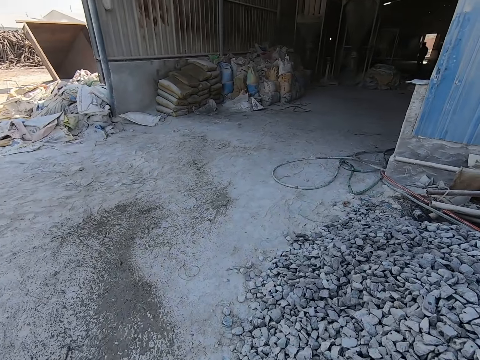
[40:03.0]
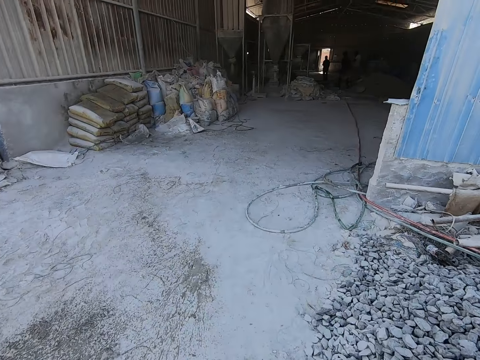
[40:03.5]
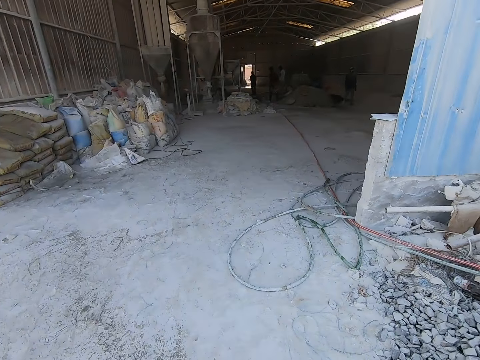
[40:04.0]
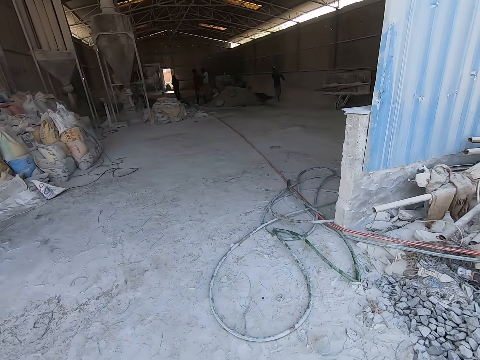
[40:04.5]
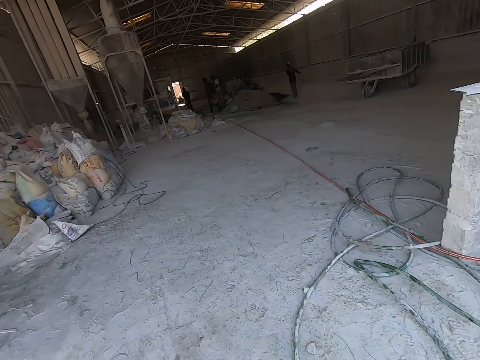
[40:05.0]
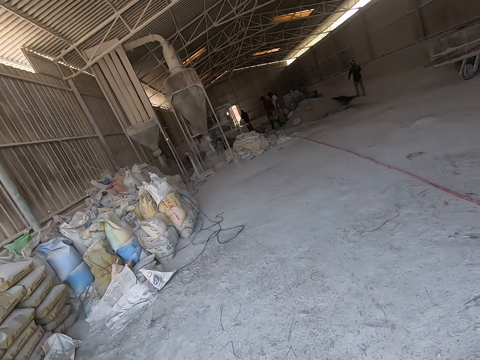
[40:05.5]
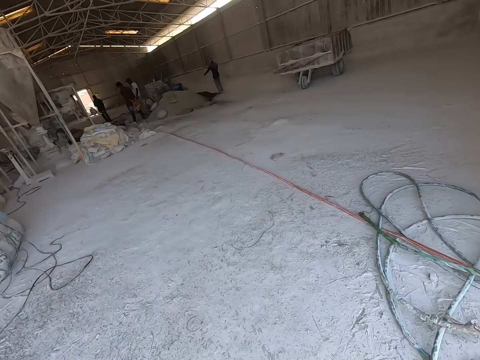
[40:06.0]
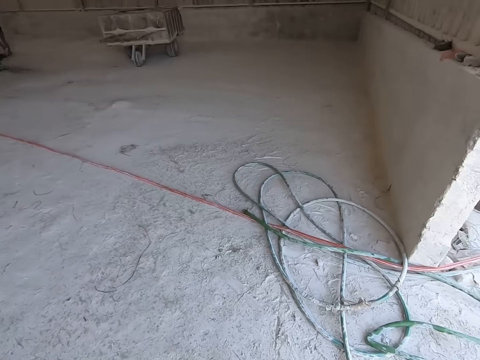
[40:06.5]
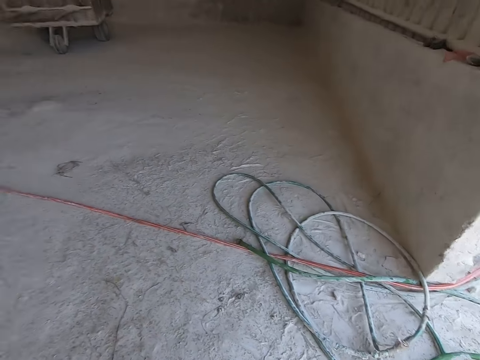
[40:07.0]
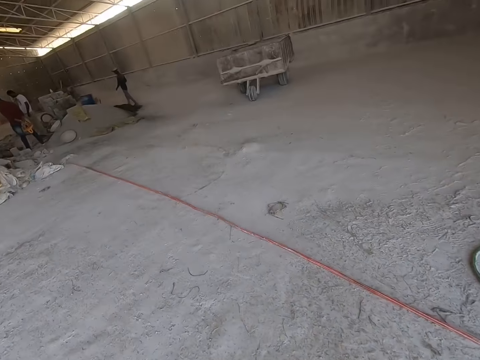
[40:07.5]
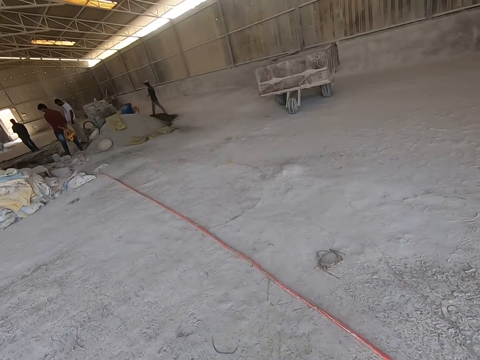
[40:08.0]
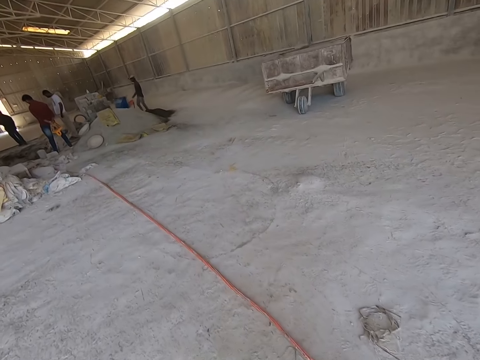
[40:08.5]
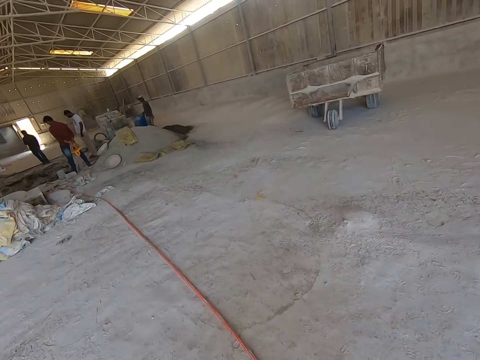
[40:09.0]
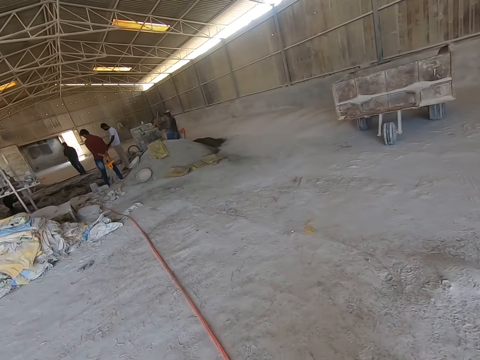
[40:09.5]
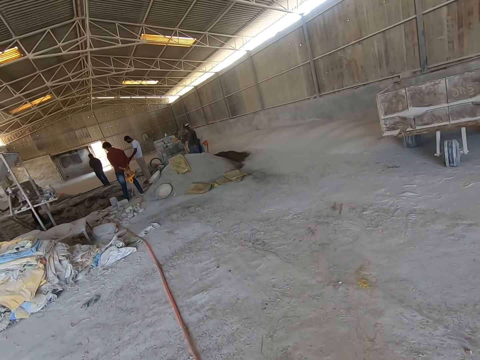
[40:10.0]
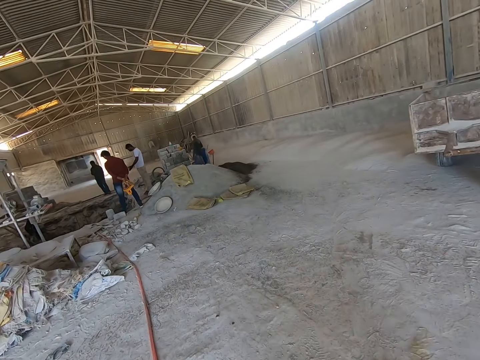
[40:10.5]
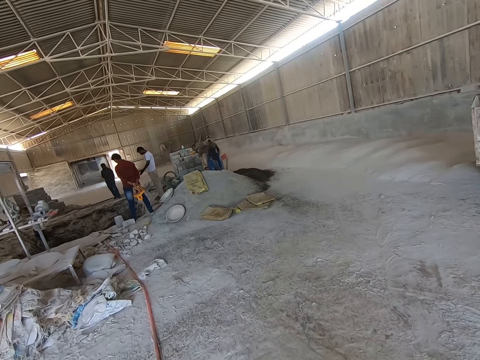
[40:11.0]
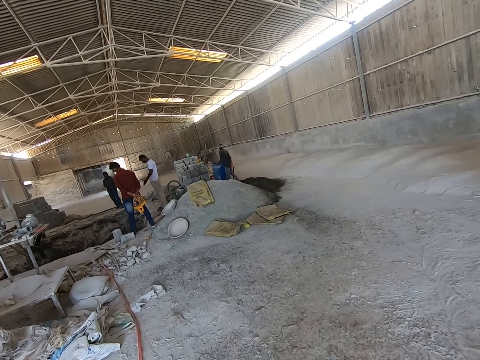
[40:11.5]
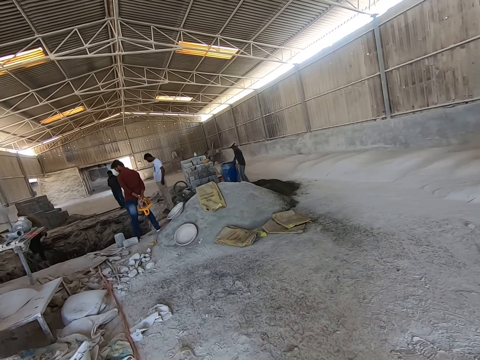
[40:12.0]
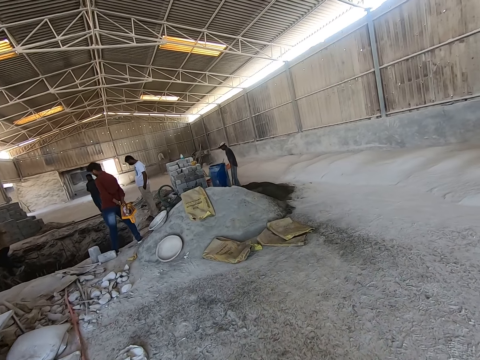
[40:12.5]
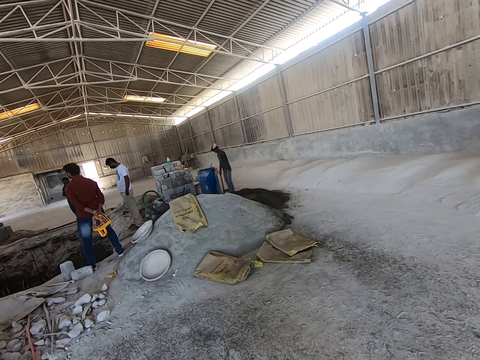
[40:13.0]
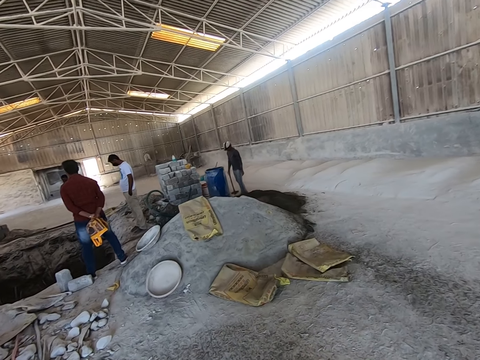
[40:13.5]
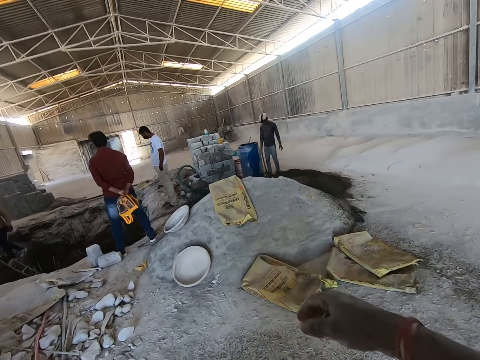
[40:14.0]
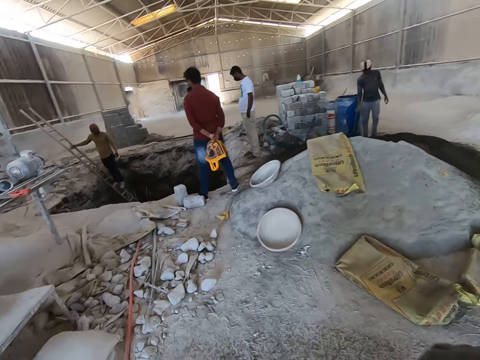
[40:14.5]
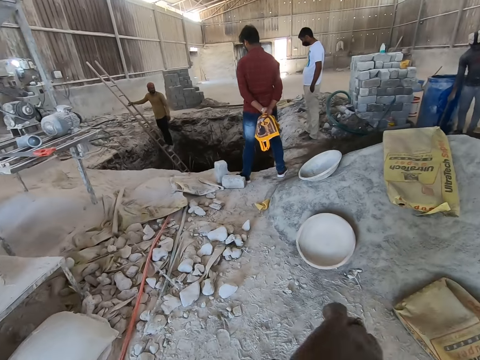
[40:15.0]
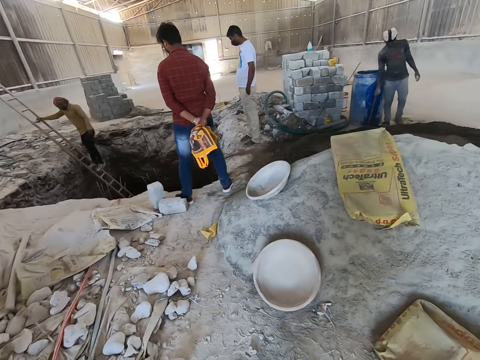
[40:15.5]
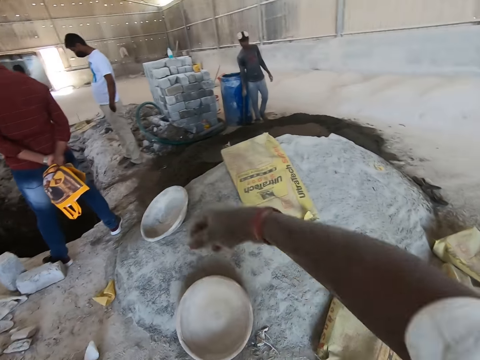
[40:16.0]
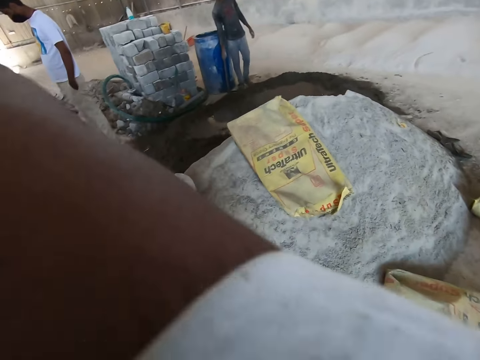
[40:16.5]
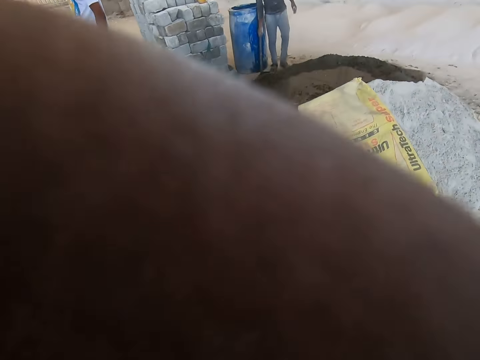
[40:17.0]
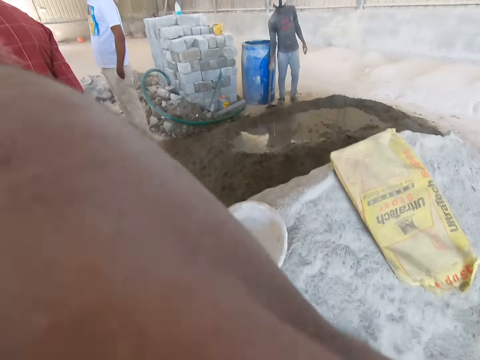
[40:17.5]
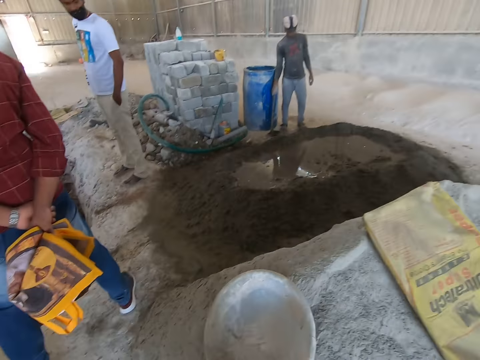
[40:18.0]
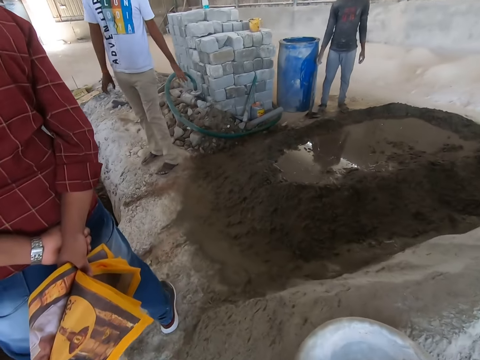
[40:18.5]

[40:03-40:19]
The camera wearer walks into the construction site. He wipes his face with both hands. He scratches his hands on his head.

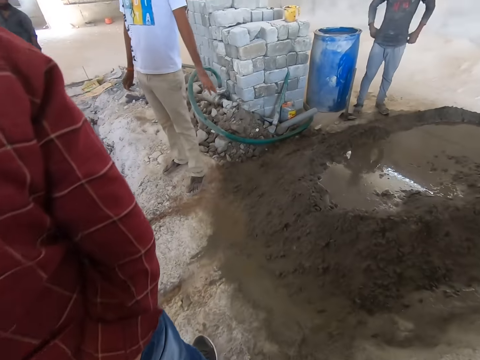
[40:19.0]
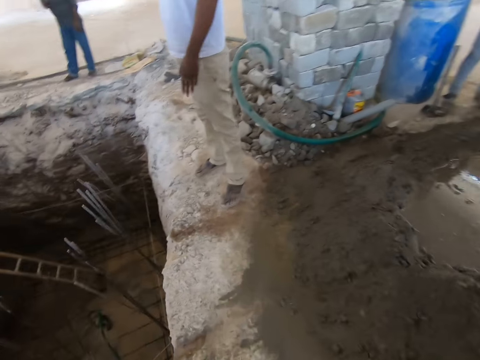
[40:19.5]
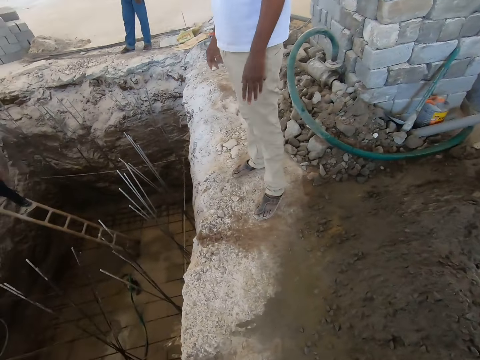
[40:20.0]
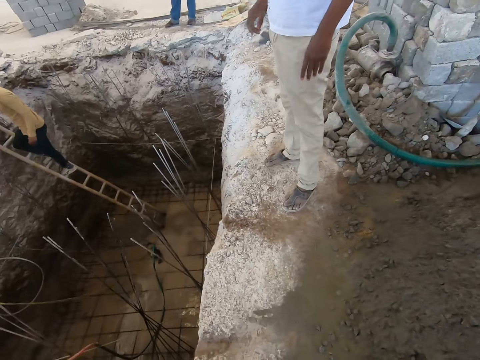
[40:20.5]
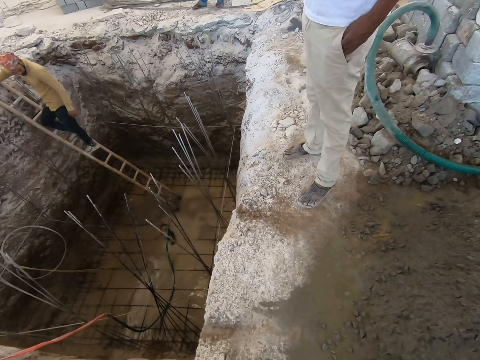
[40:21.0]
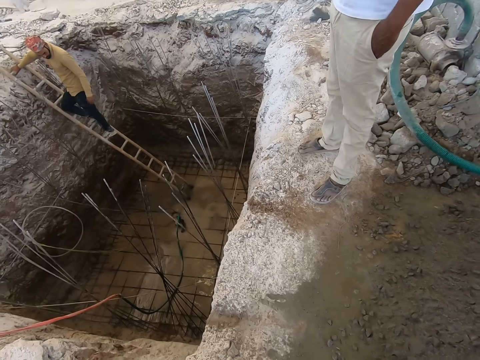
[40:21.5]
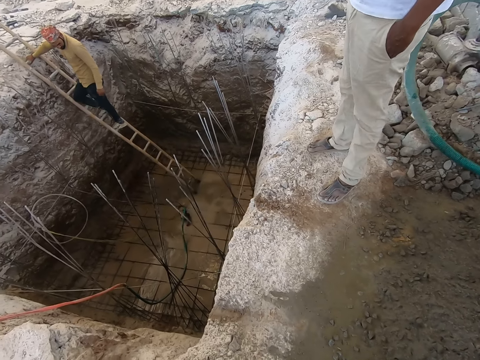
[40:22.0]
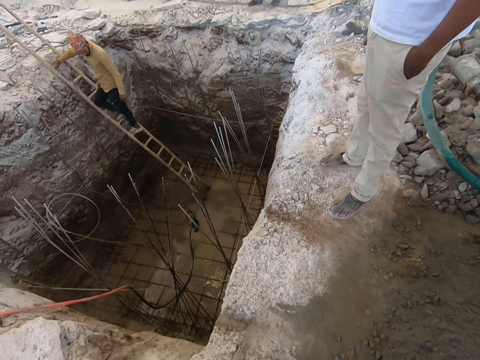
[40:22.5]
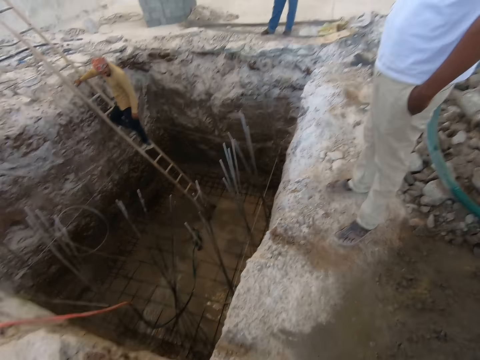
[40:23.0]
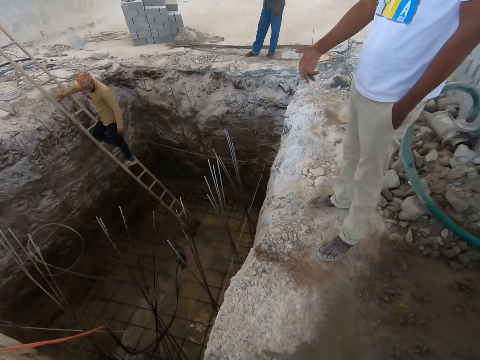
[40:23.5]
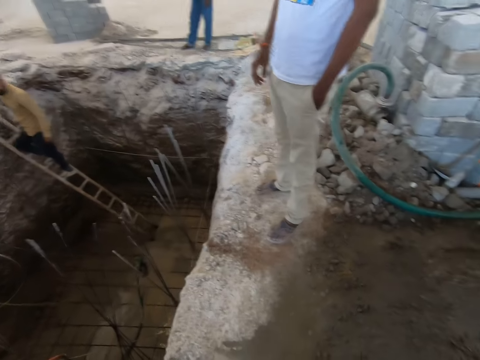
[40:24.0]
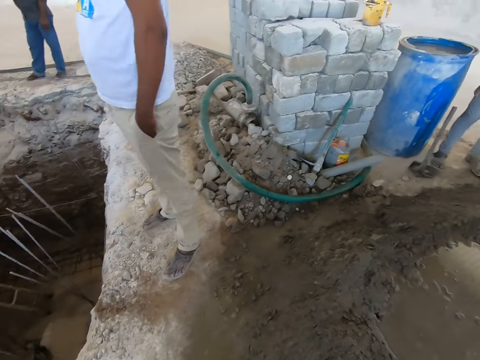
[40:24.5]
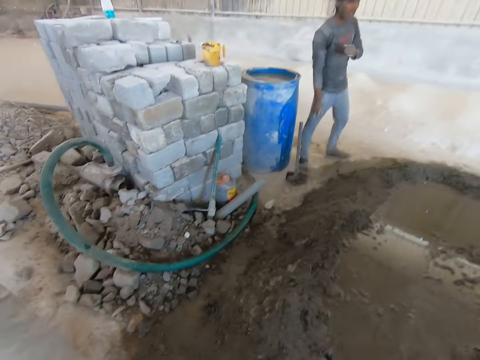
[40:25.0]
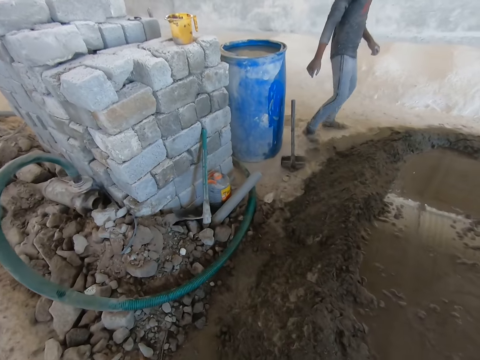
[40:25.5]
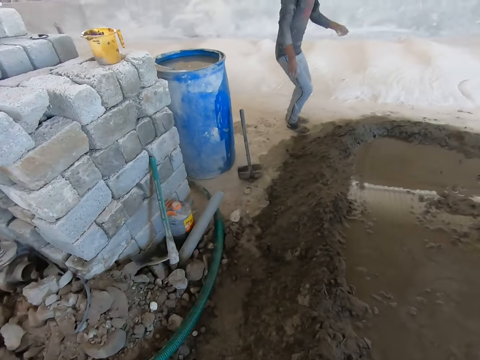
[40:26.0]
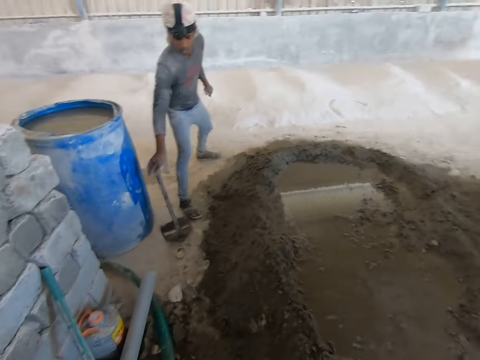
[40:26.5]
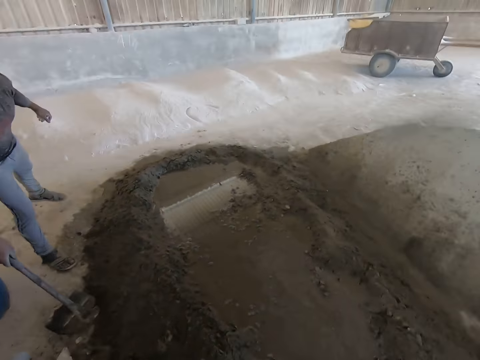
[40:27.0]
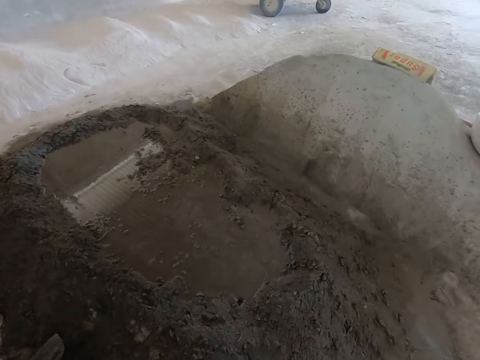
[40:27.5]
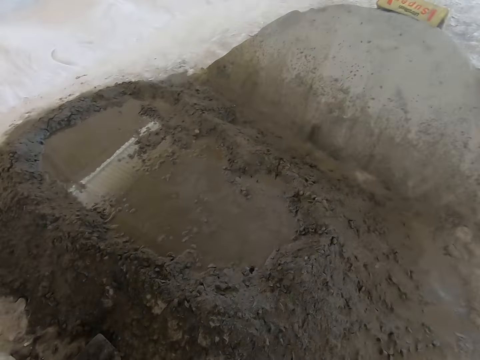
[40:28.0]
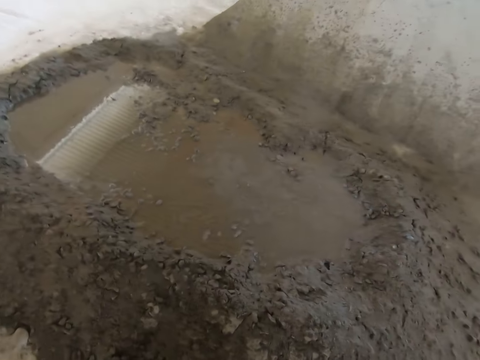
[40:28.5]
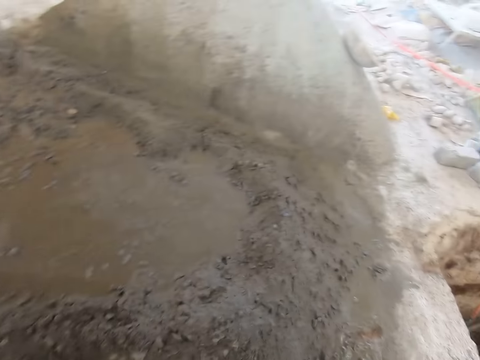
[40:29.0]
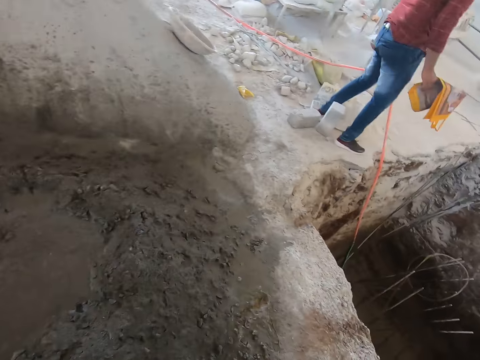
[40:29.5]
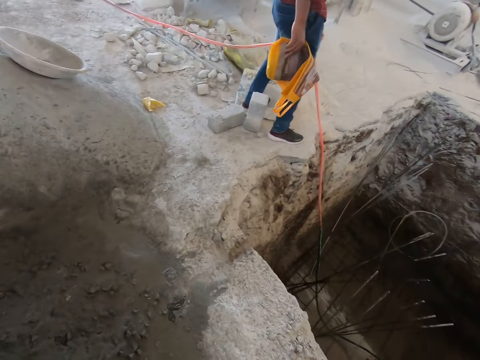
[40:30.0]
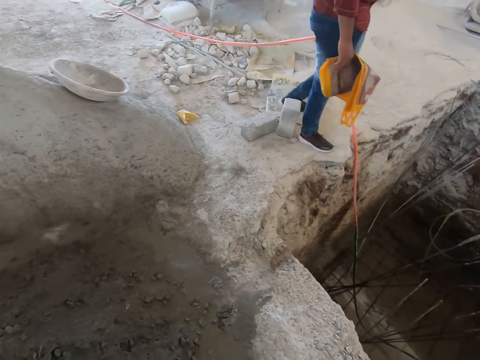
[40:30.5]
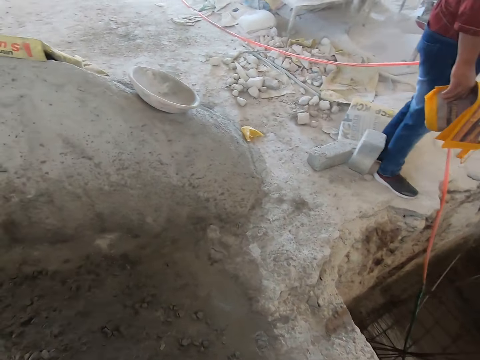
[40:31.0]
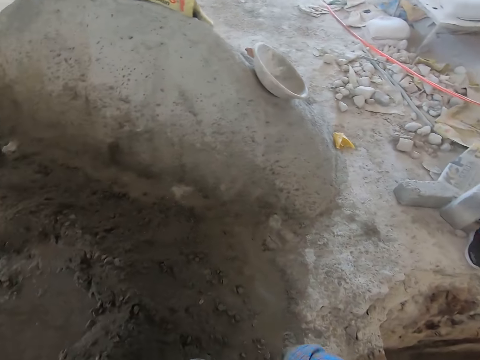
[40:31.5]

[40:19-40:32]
The camera wearer interacts with the group of people. A person picks up the construction hoe and passes the construction hoe to the camera wearer.
